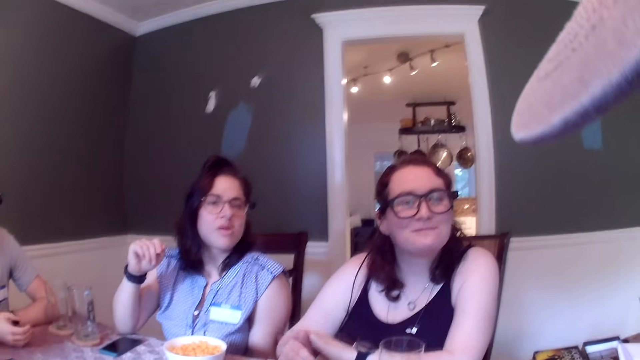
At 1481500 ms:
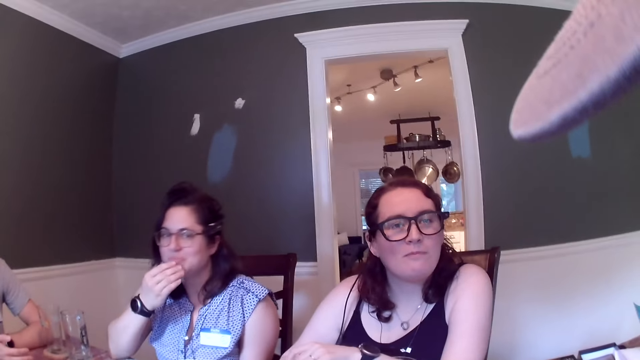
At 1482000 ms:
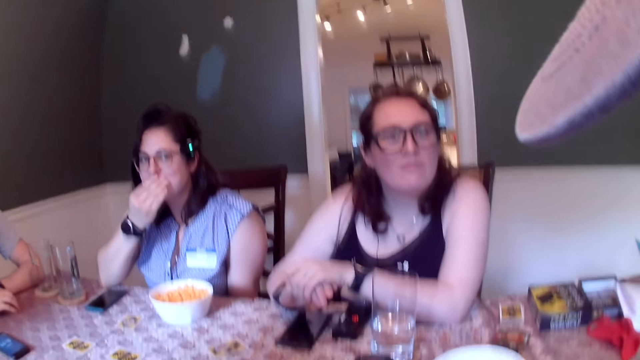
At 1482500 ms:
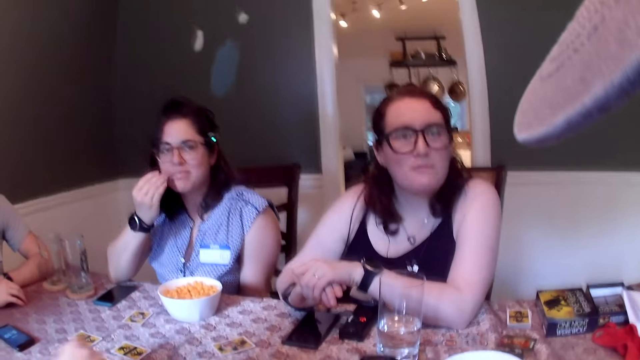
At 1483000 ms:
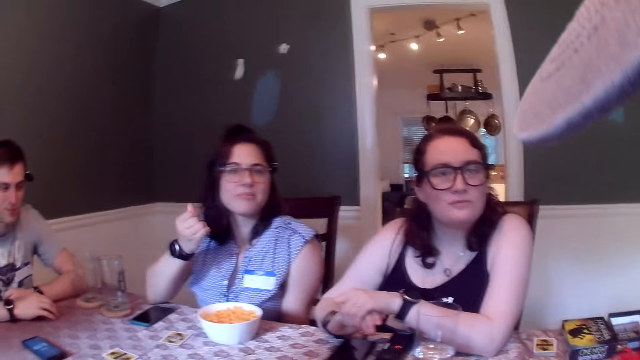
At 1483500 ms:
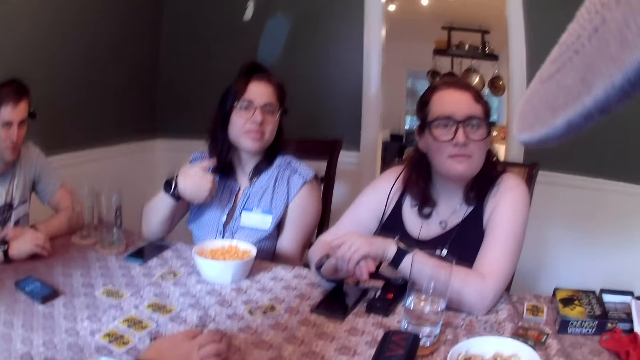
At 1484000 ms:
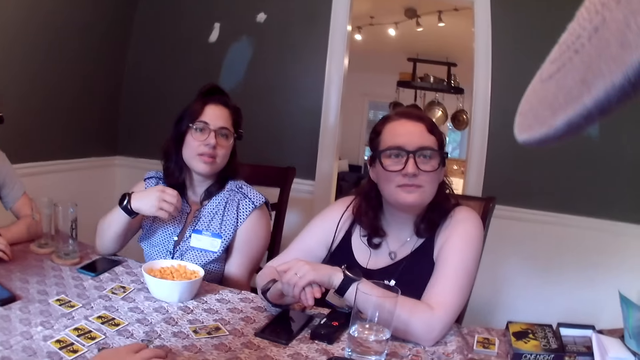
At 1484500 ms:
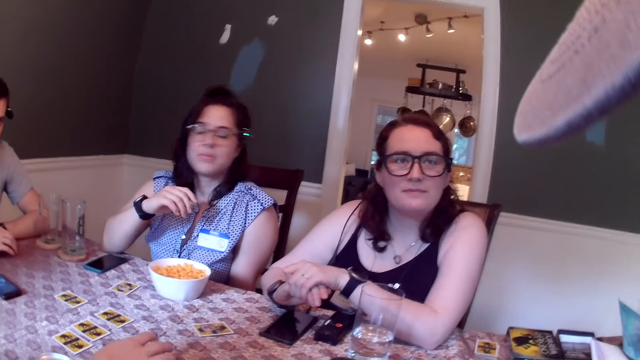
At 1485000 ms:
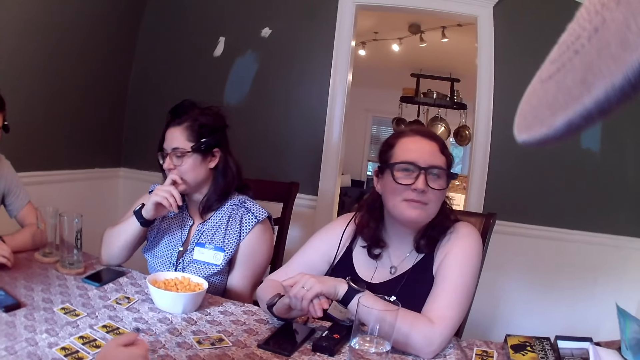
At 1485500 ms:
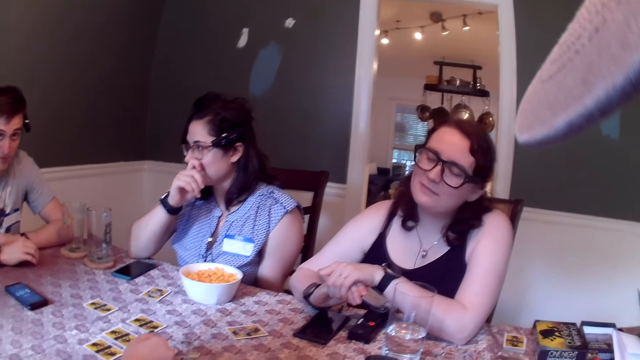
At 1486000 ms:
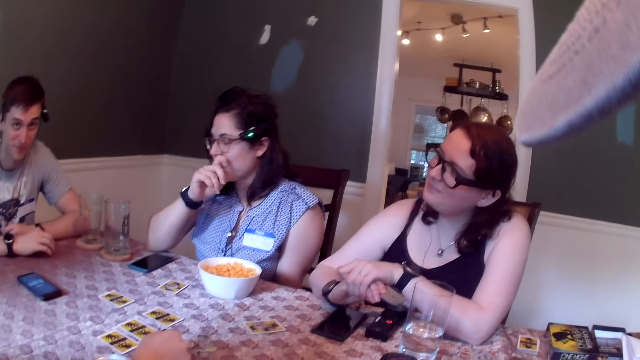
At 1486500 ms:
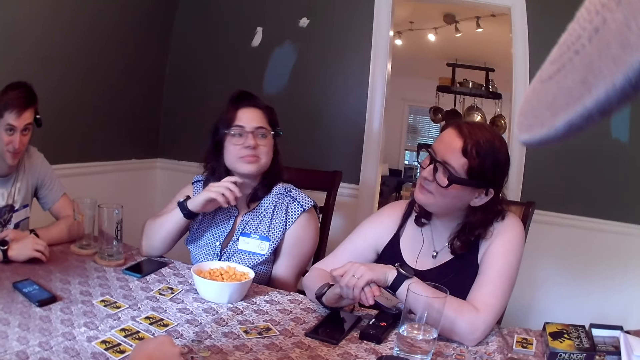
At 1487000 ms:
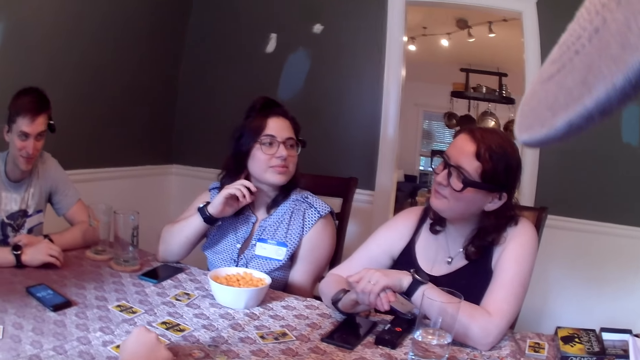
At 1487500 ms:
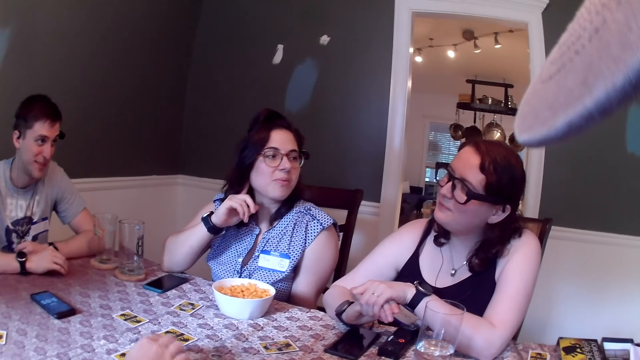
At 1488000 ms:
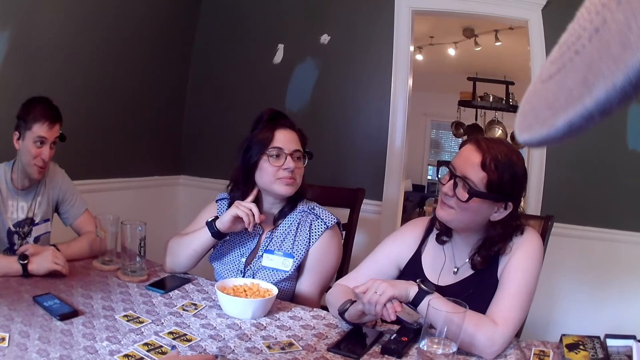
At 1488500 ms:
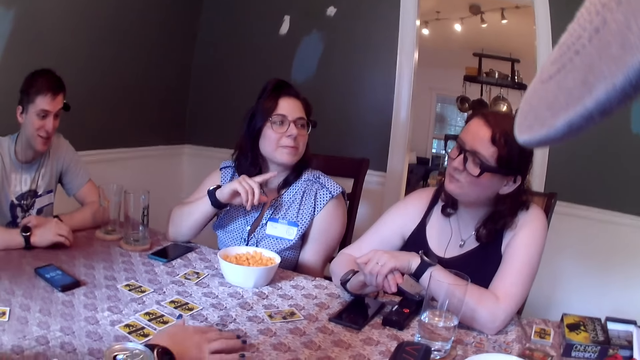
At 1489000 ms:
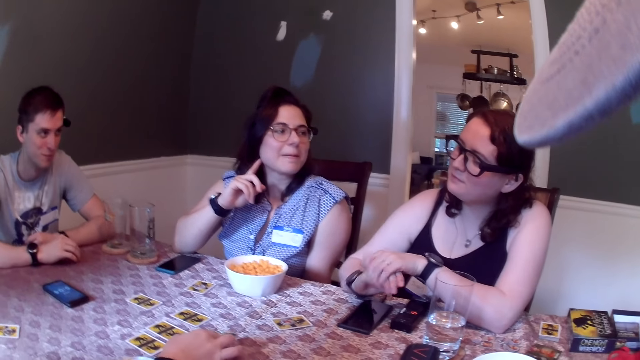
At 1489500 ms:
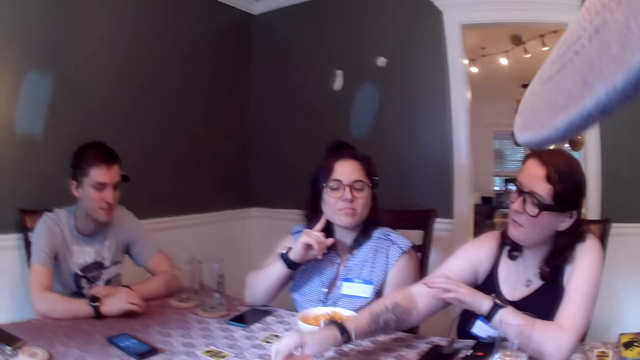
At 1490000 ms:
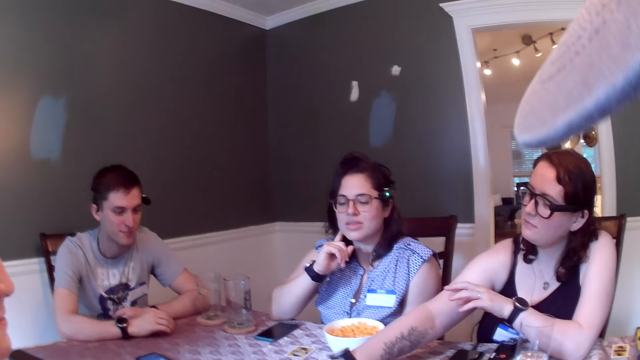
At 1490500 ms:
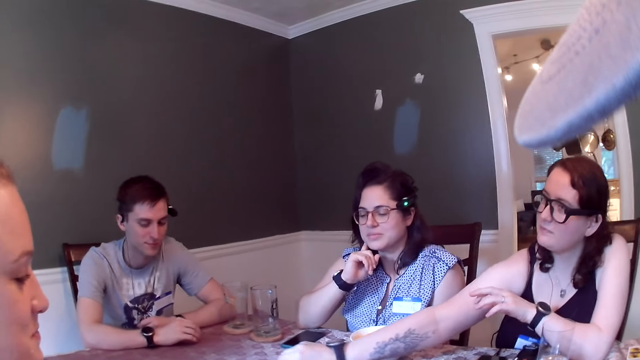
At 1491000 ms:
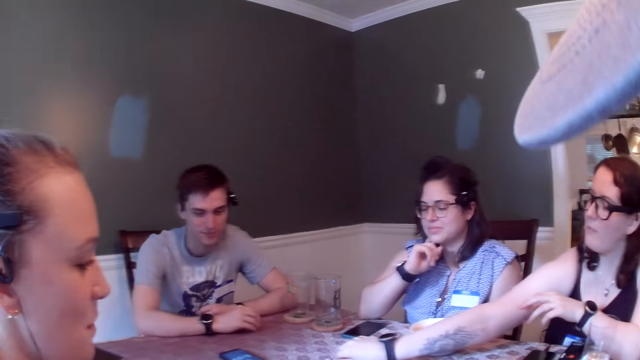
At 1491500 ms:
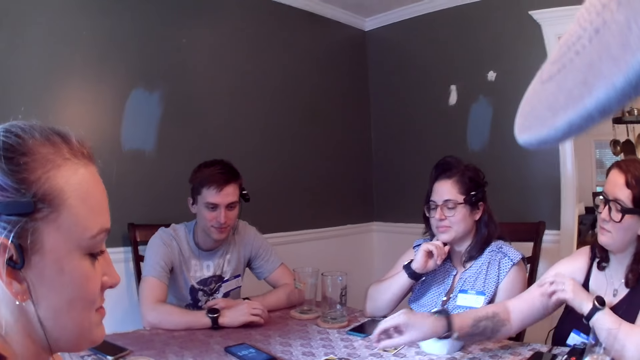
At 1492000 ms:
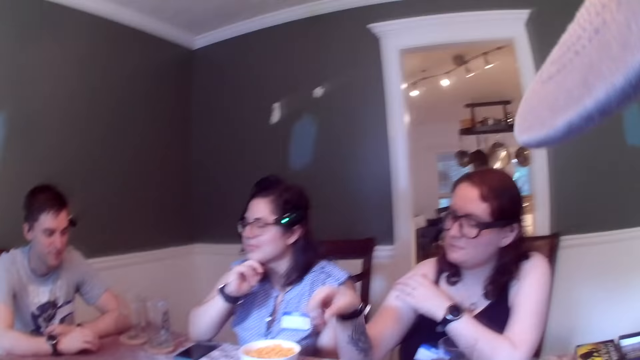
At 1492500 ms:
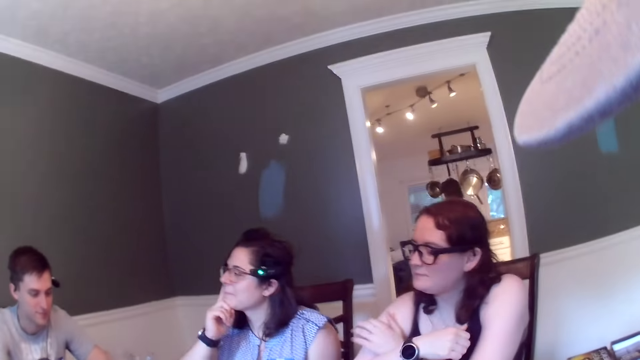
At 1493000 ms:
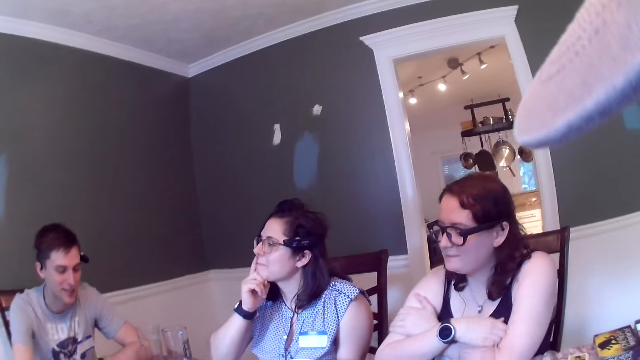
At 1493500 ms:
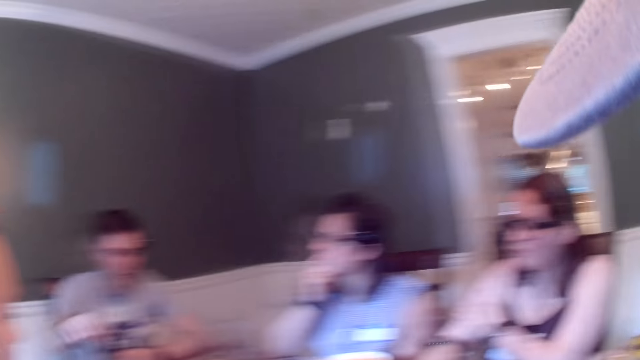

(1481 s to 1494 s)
A man interacts with others. A lady moves cards.

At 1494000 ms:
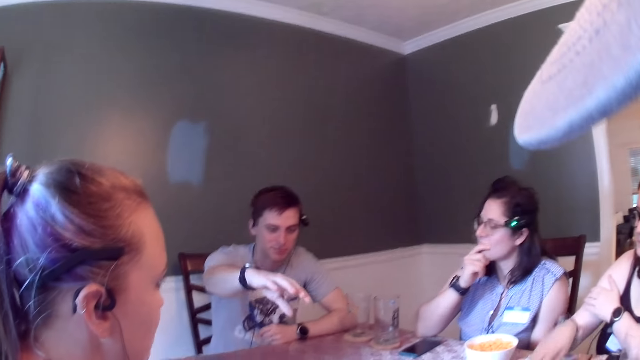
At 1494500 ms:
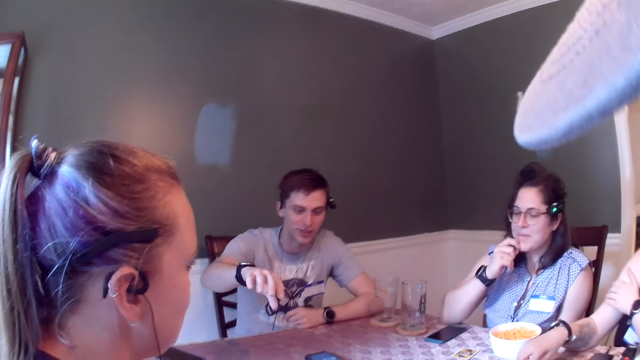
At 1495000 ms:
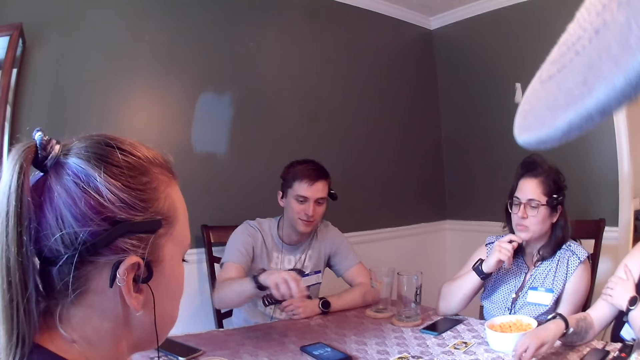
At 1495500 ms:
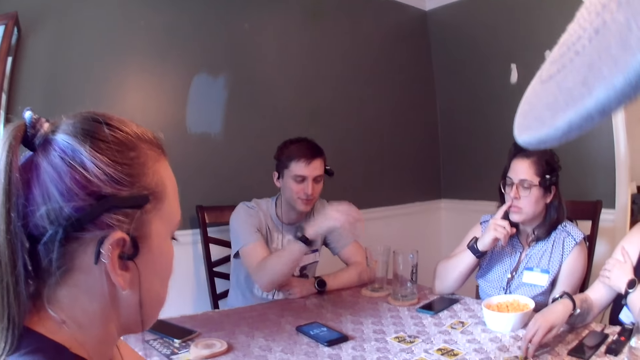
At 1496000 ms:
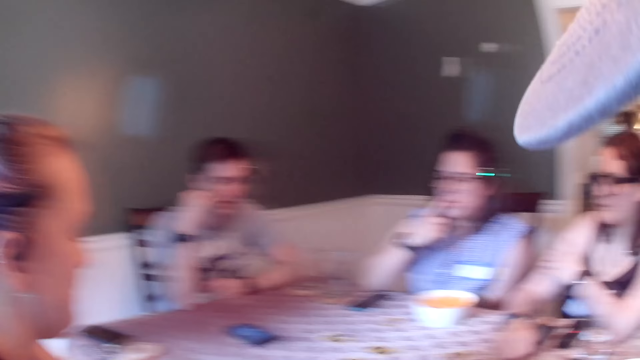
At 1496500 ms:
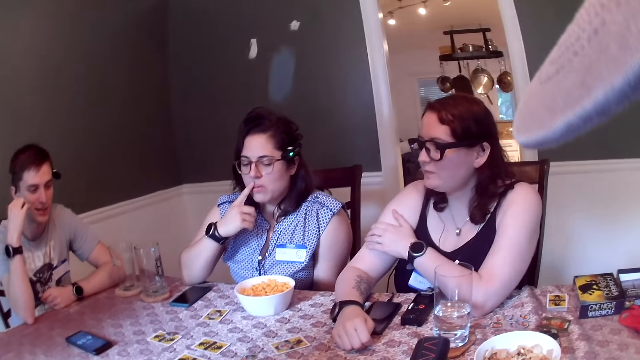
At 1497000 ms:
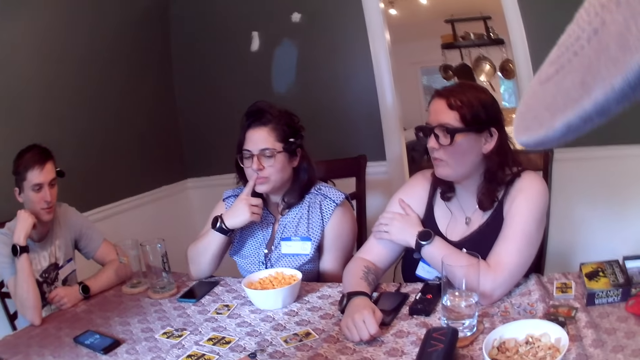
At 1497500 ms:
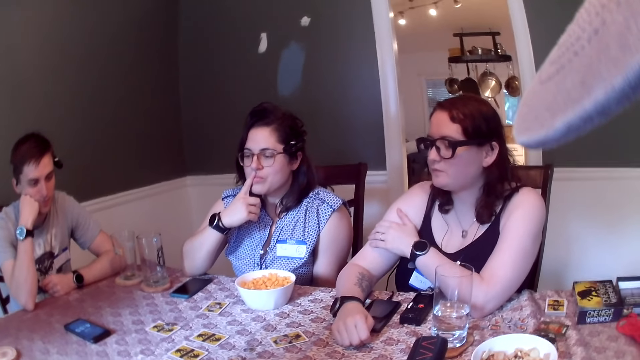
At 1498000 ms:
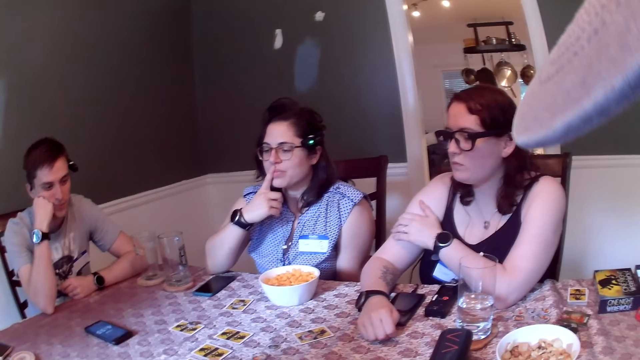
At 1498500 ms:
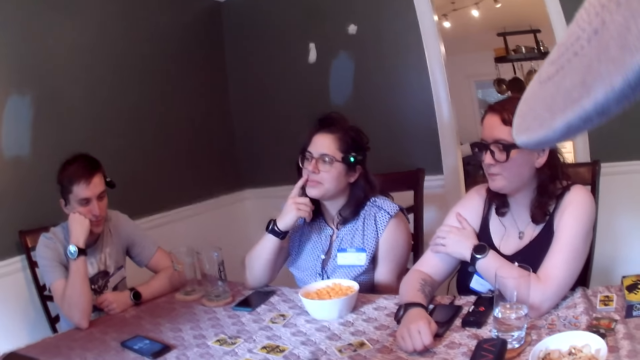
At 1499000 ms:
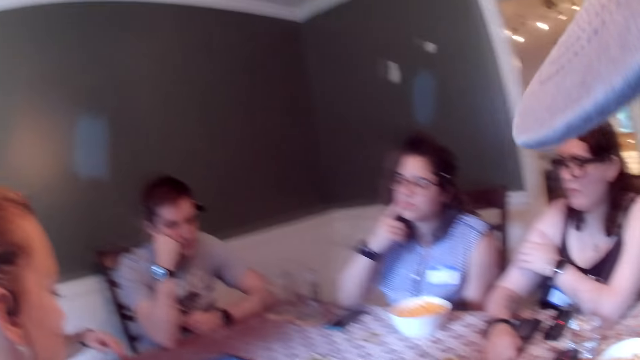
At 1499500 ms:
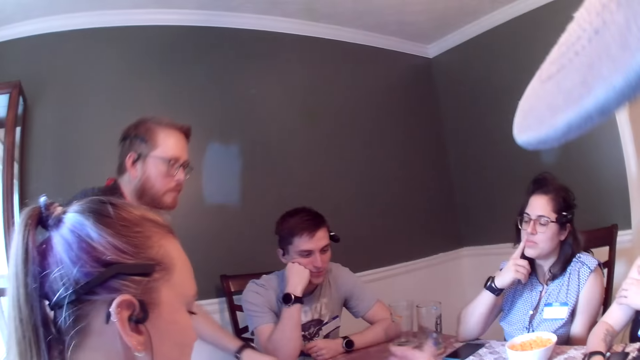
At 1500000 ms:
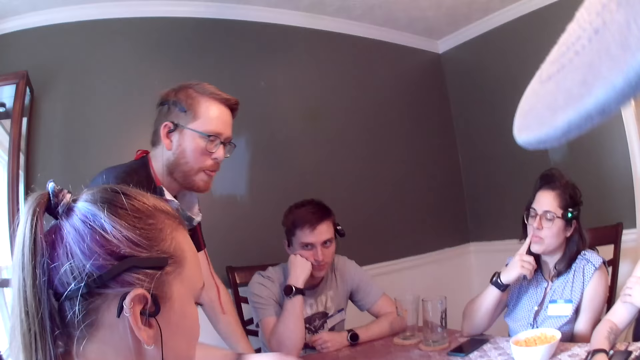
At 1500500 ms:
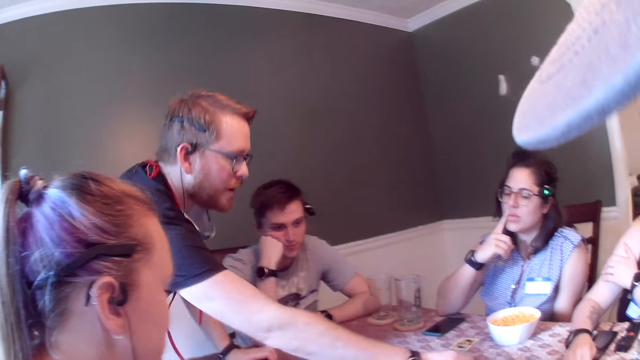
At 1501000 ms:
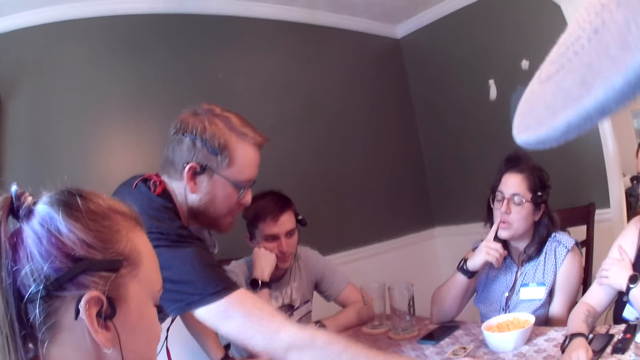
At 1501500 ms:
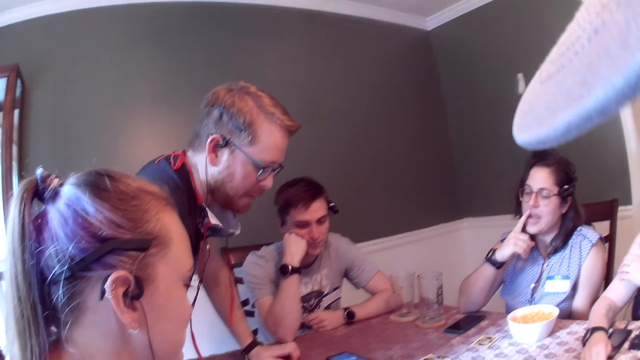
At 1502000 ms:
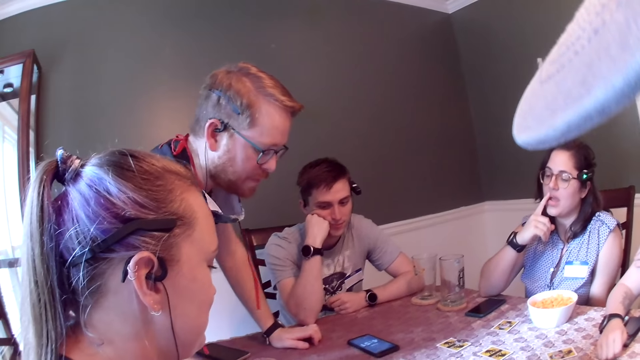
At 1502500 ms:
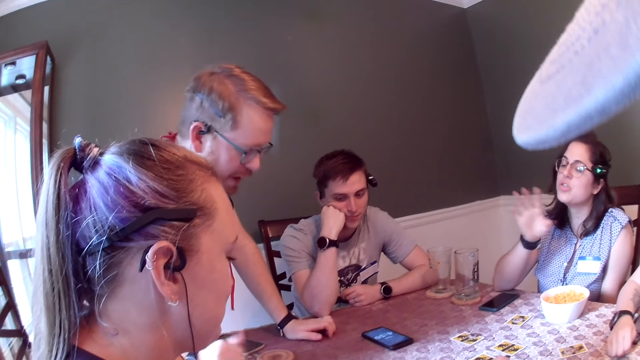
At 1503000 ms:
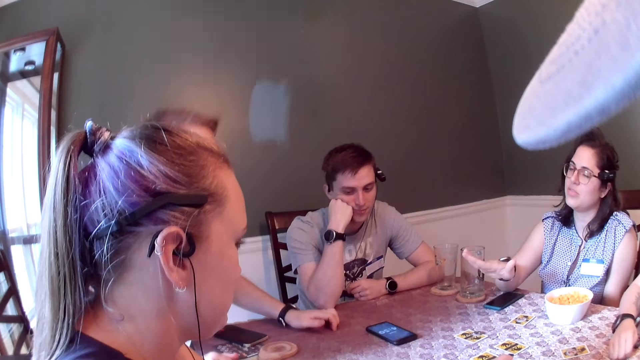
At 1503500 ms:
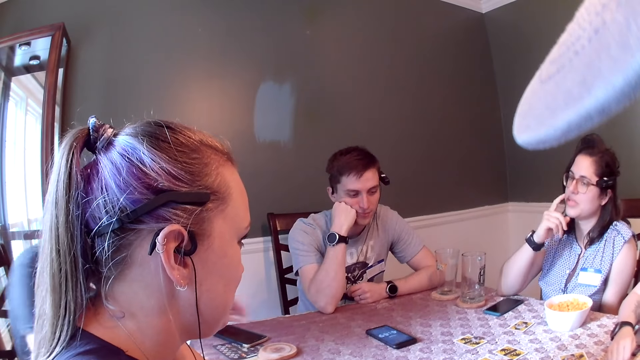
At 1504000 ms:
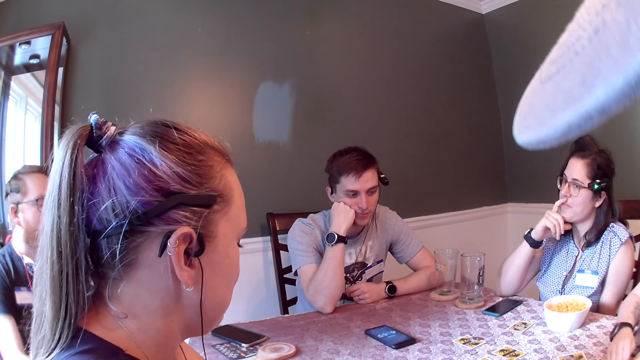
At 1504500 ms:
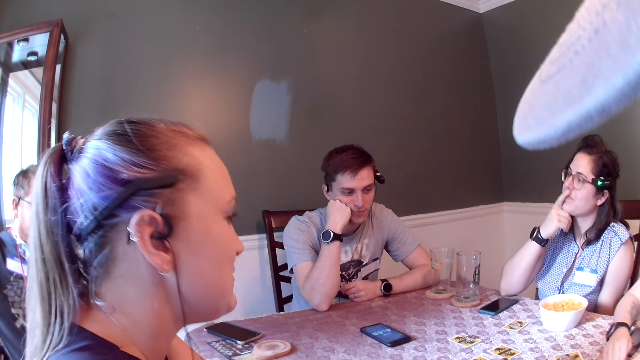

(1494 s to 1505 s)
A man moves cards. A lady interacts with others.
